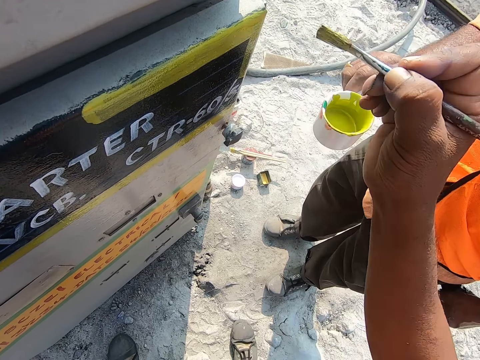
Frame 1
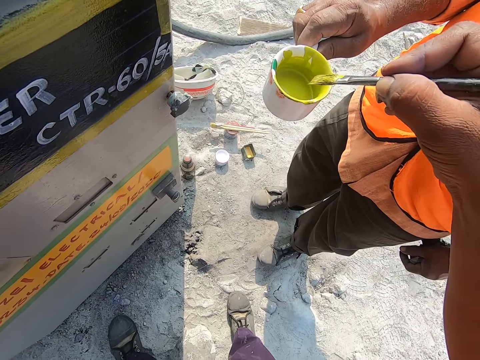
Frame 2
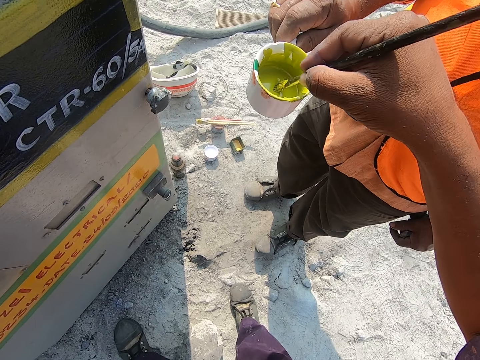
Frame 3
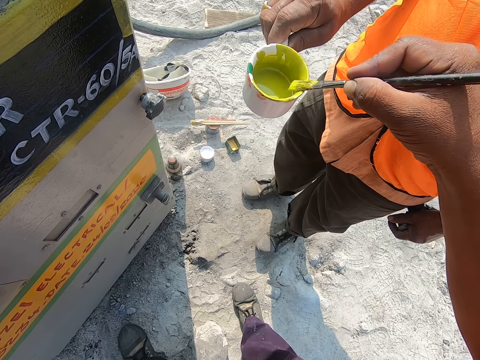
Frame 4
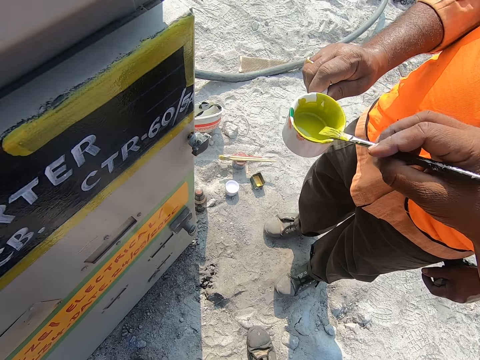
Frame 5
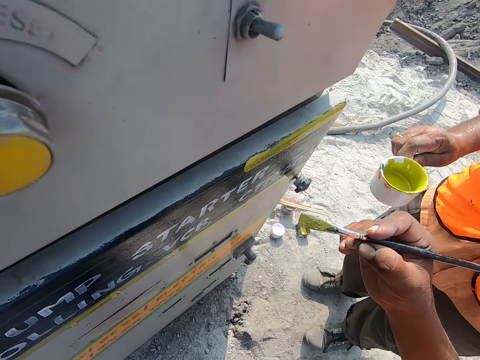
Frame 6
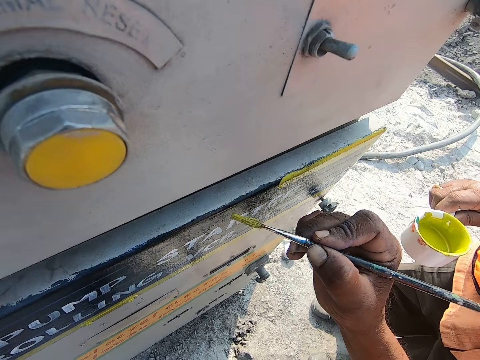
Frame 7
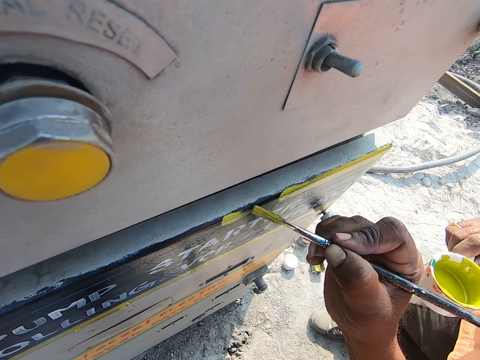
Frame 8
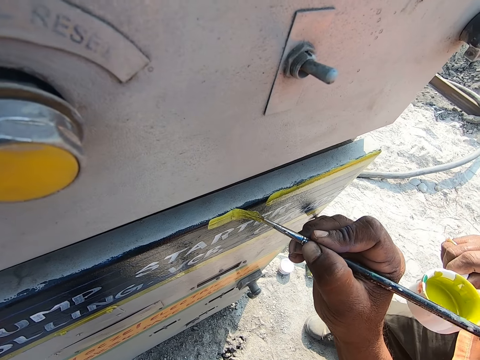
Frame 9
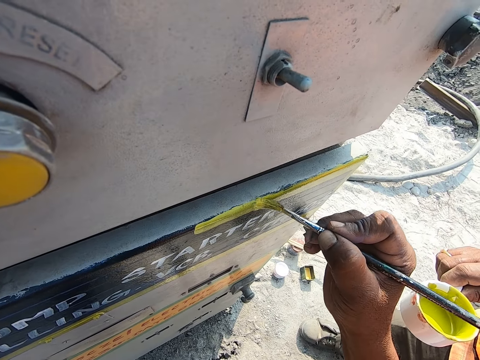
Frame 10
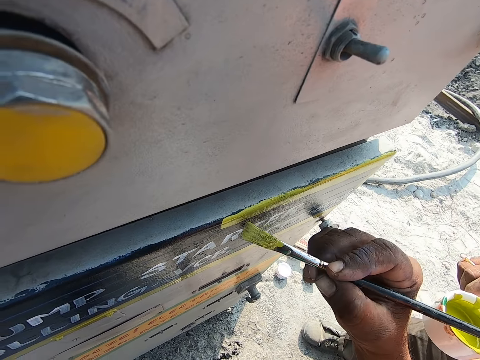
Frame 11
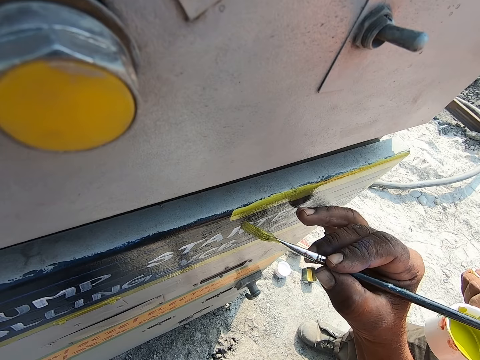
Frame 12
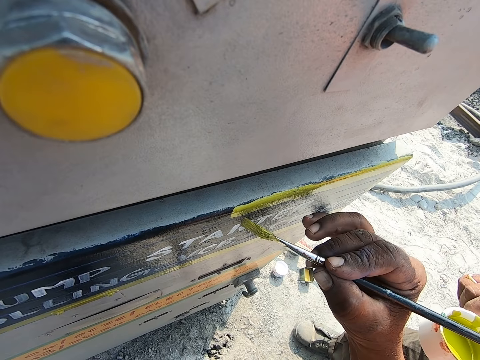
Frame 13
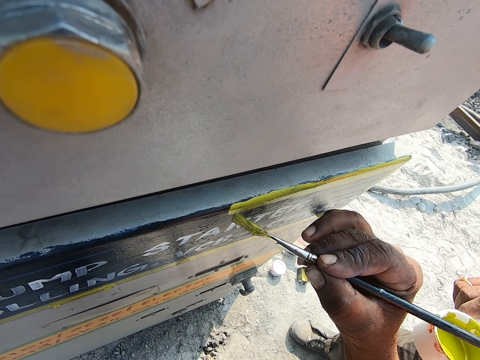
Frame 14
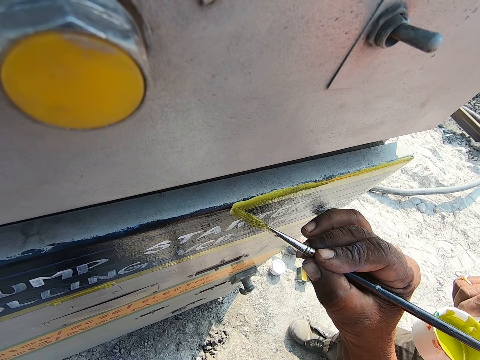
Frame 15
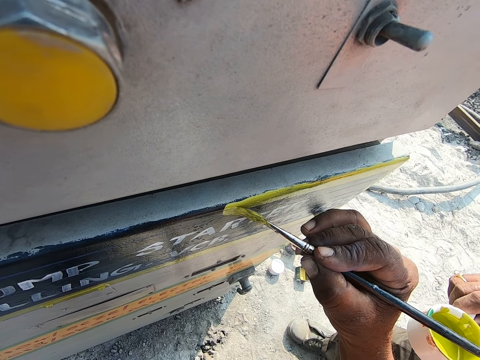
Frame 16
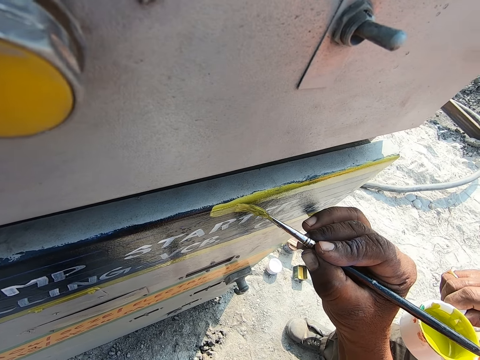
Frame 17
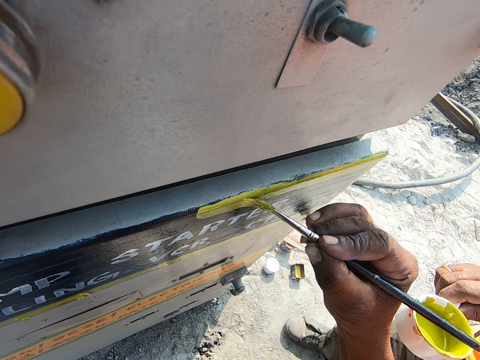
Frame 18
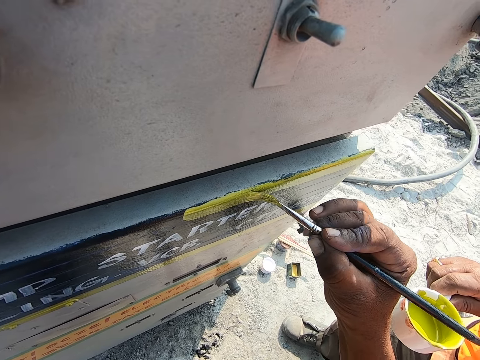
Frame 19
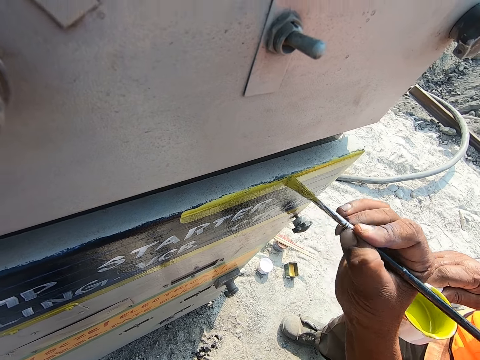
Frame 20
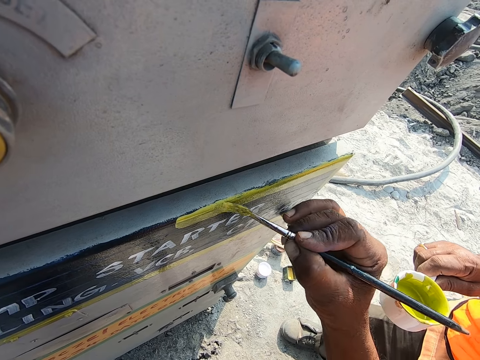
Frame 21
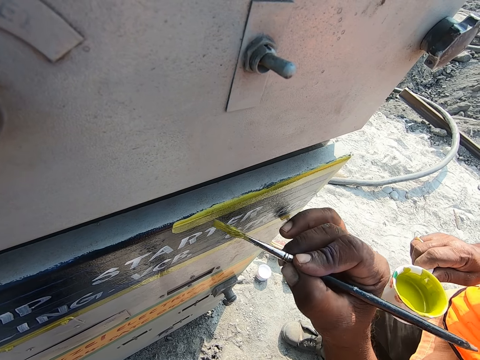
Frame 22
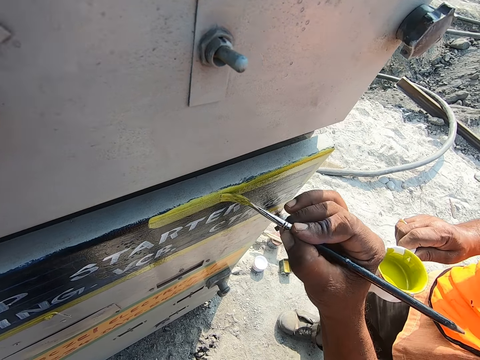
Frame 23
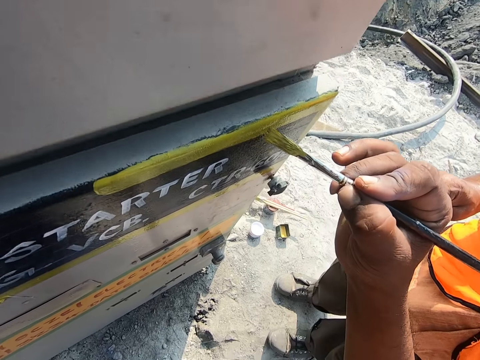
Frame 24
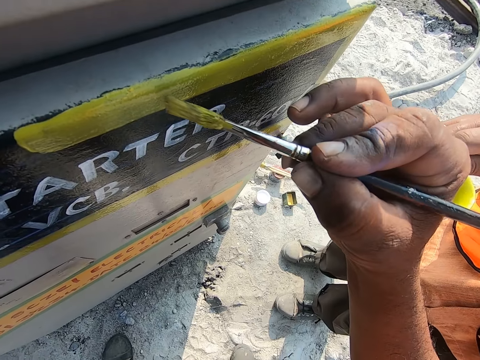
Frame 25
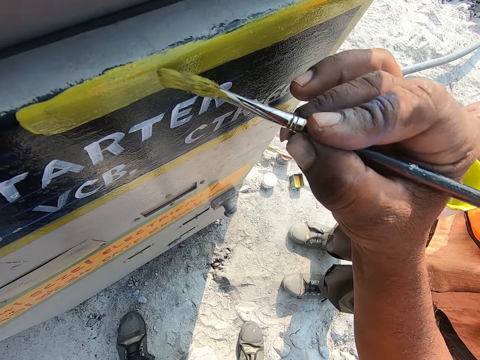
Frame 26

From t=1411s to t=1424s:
The camera wearer picks the paint. They dip the paint brush in the paint. They remove the paint brush from the container. They paint the metal with the paint brush.

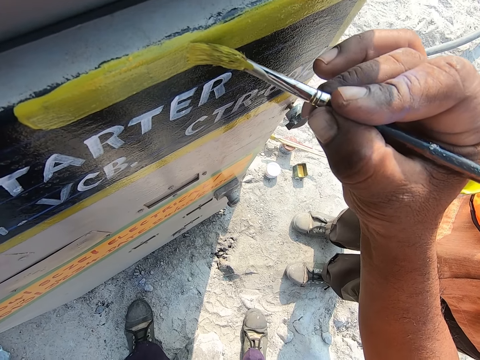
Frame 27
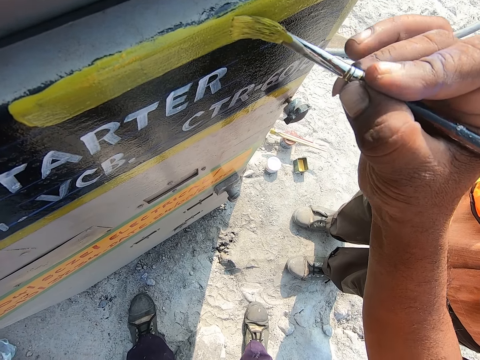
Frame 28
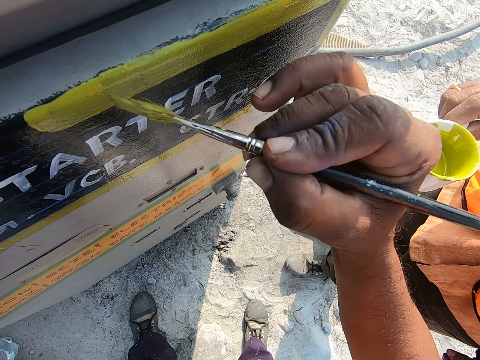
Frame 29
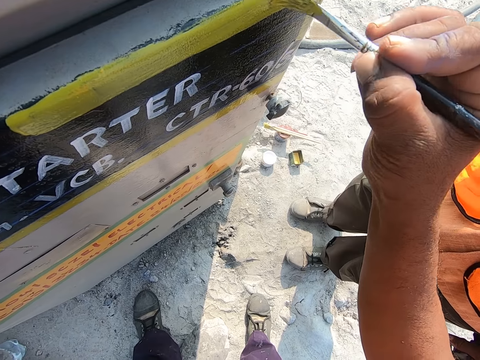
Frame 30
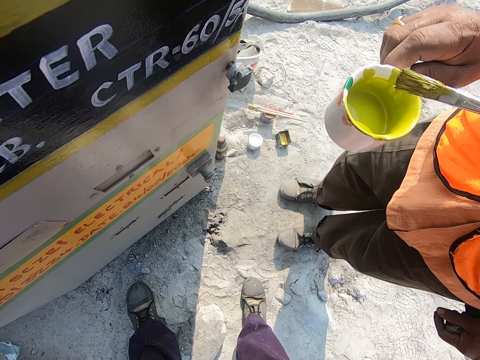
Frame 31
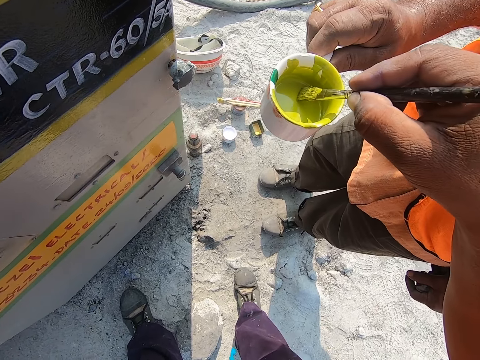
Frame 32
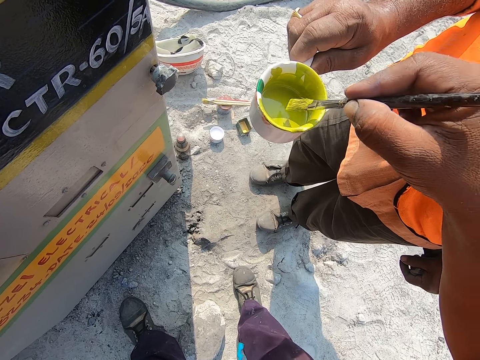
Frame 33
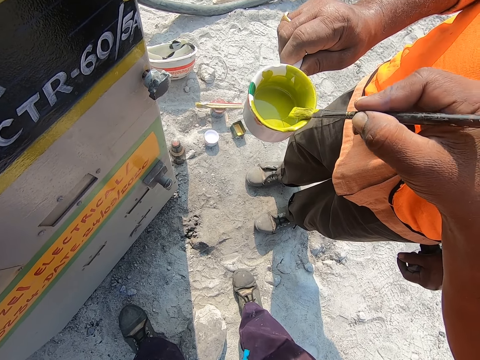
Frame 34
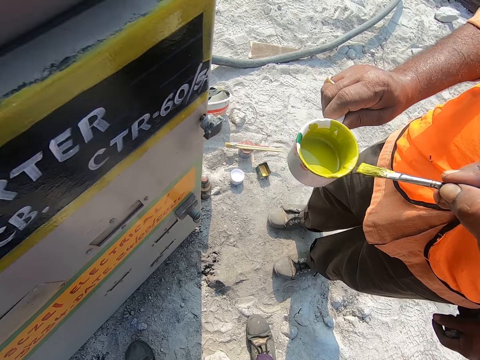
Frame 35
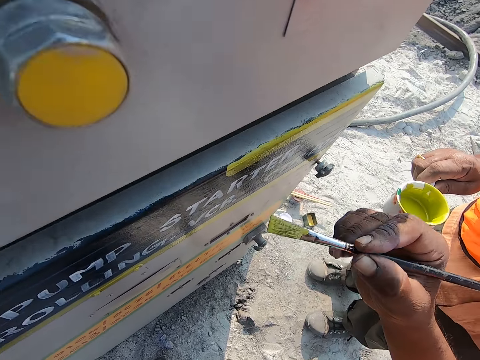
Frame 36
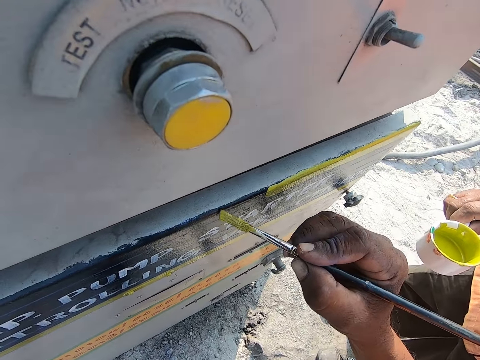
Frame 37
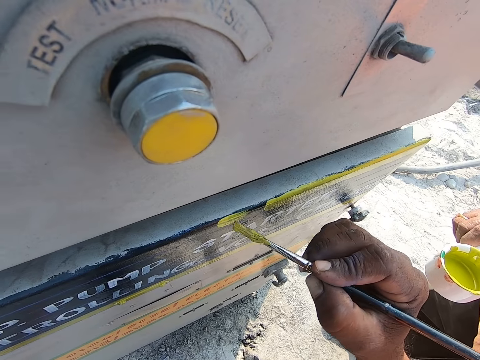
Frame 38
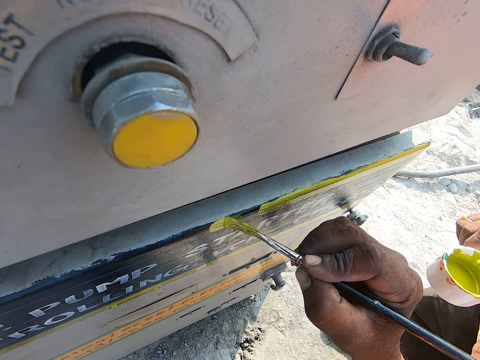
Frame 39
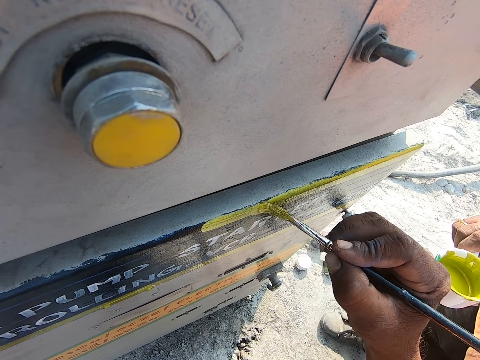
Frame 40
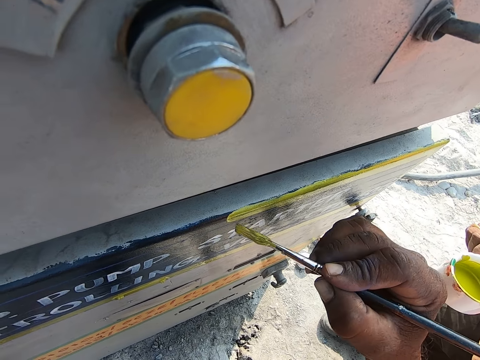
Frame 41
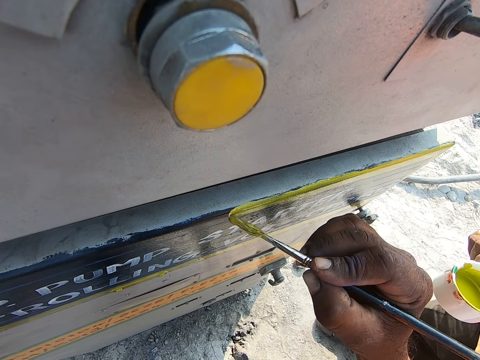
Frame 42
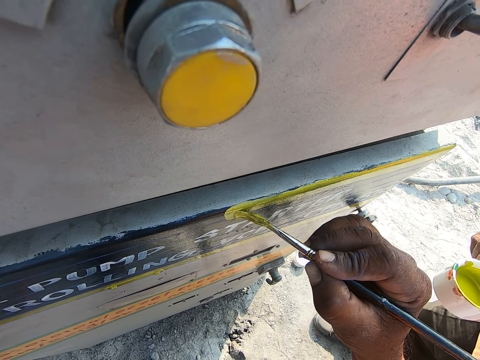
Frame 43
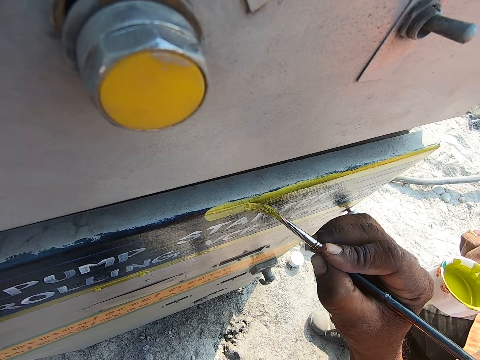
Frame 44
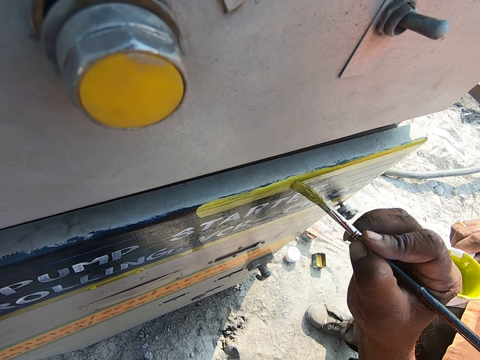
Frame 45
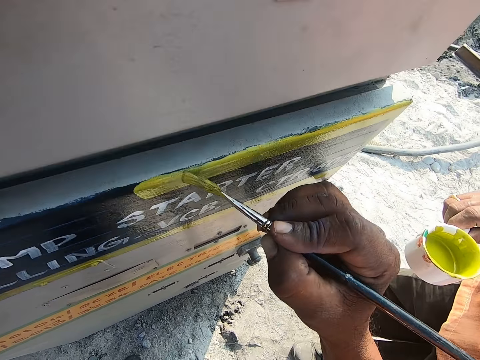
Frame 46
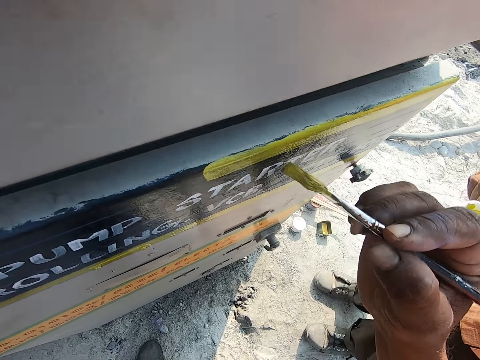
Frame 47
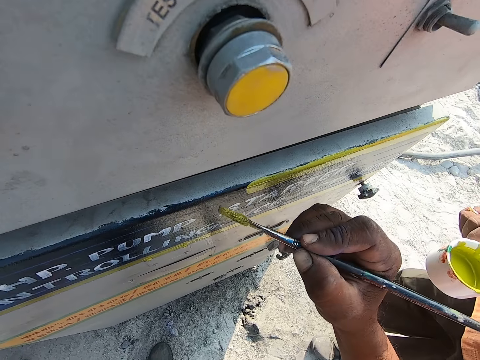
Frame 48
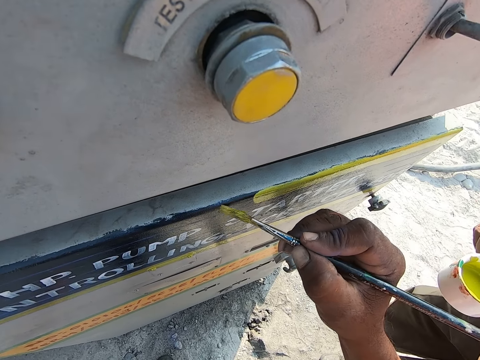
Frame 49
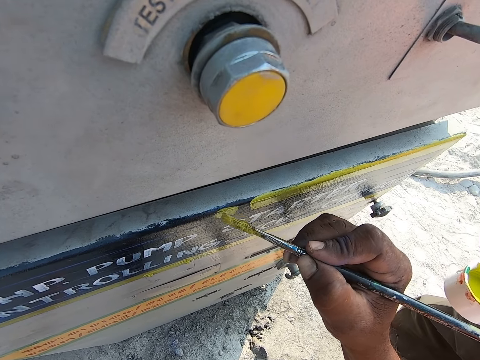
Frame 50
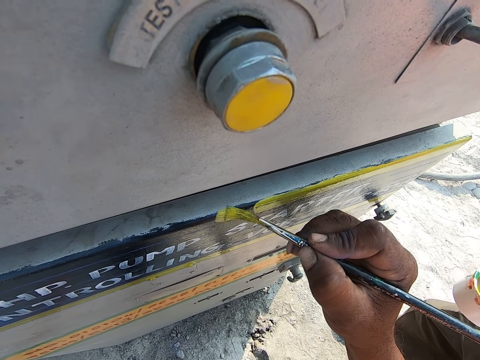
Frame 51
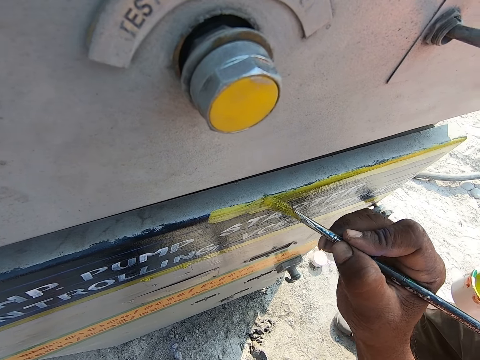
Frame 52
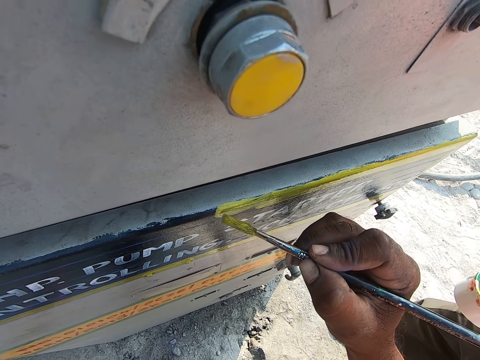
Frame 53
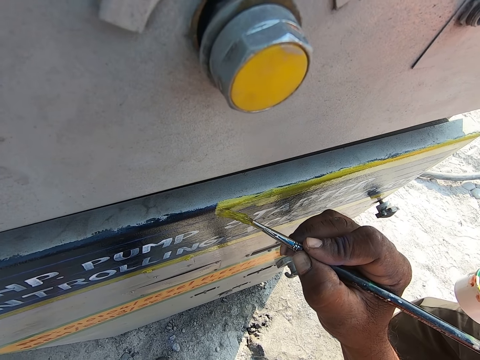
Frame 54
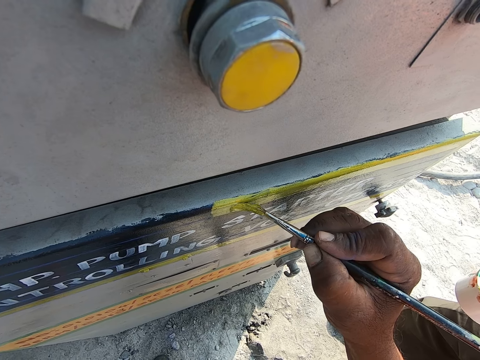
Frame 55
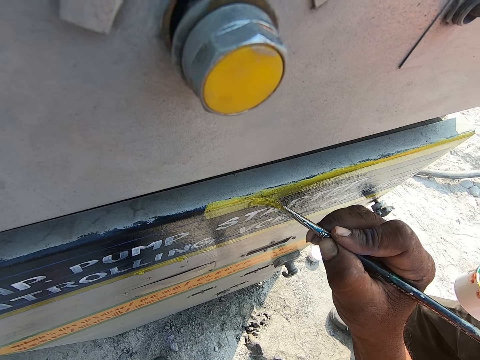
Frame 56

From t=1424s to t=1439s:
The camera wearer picks the paint. They remove the paint brush from the container. They paint the metal with the paint brush.
